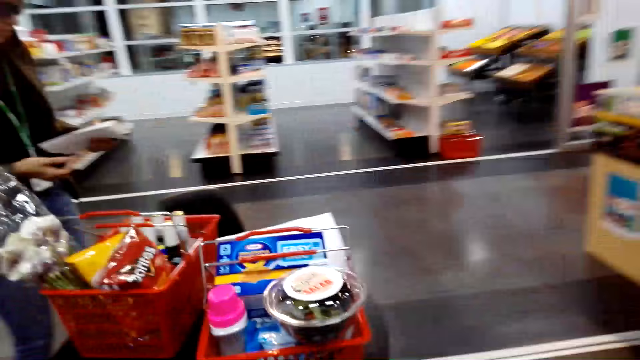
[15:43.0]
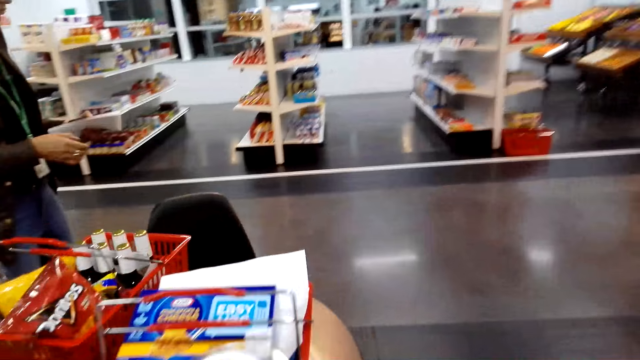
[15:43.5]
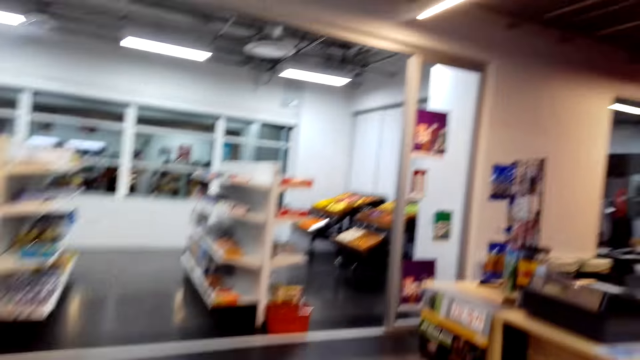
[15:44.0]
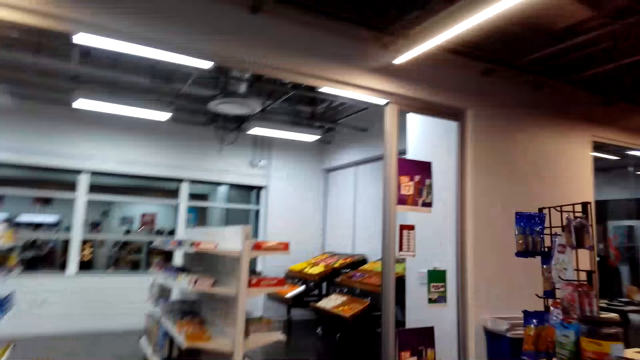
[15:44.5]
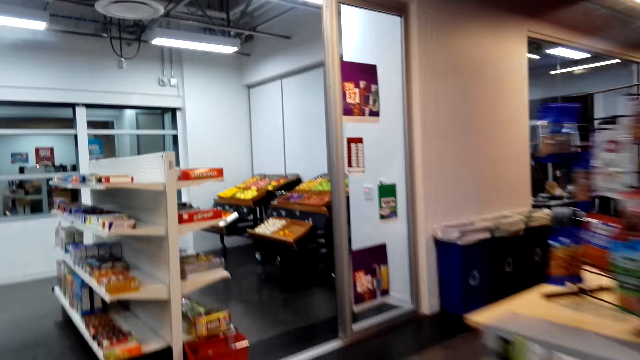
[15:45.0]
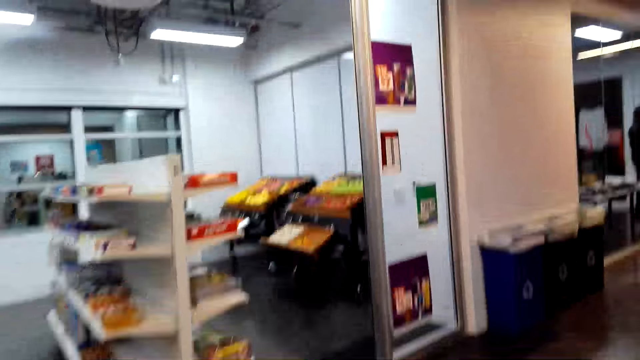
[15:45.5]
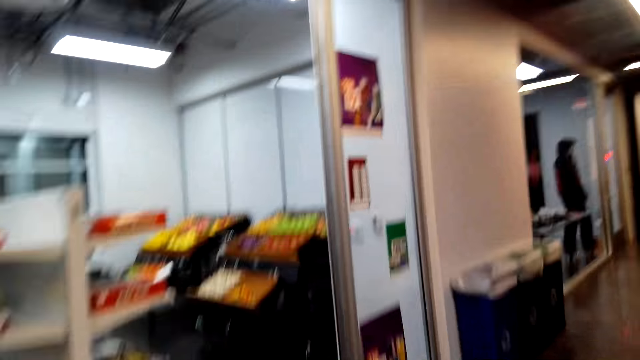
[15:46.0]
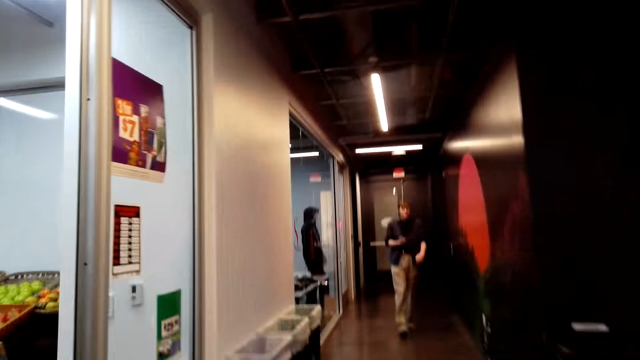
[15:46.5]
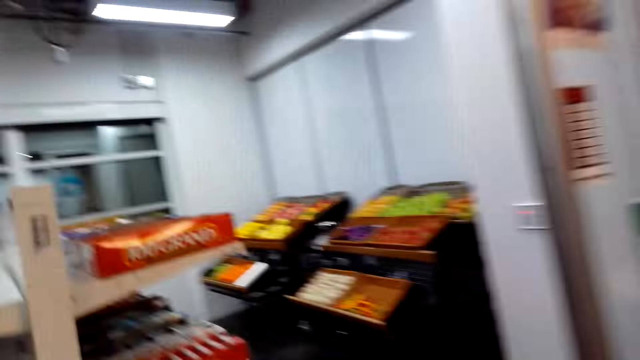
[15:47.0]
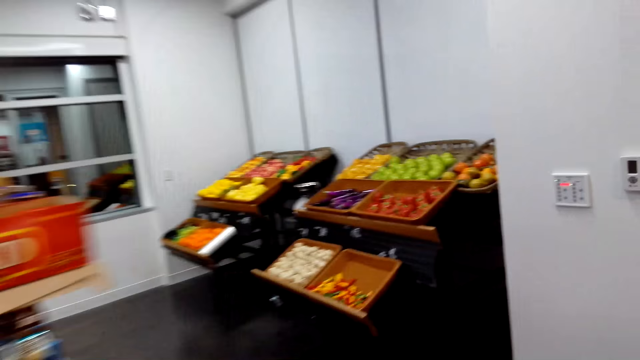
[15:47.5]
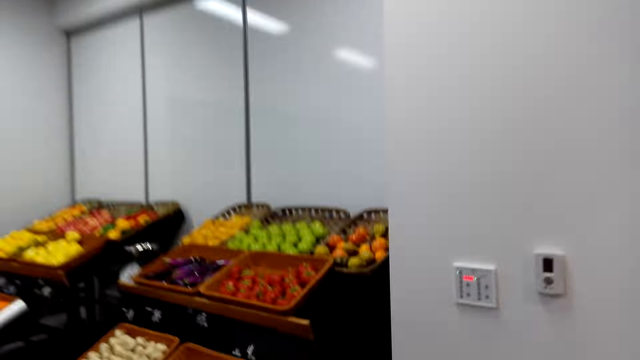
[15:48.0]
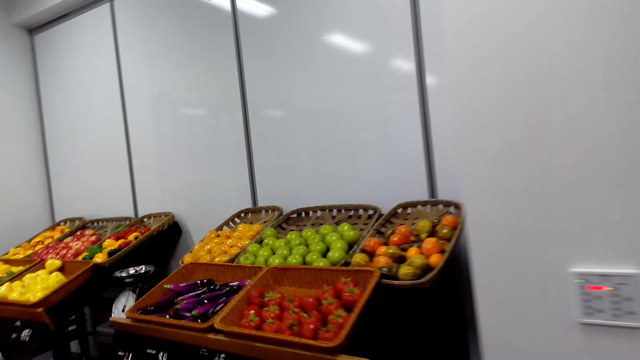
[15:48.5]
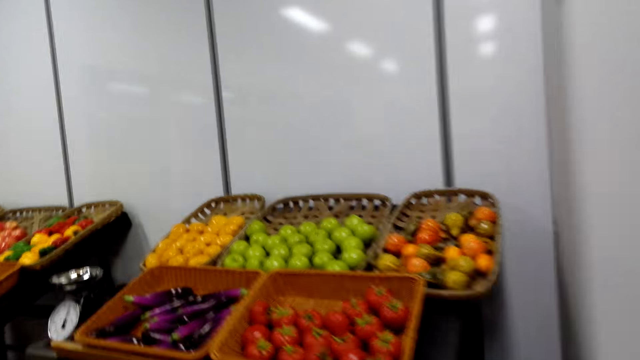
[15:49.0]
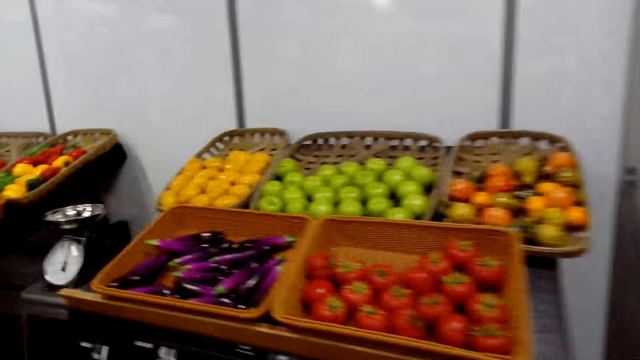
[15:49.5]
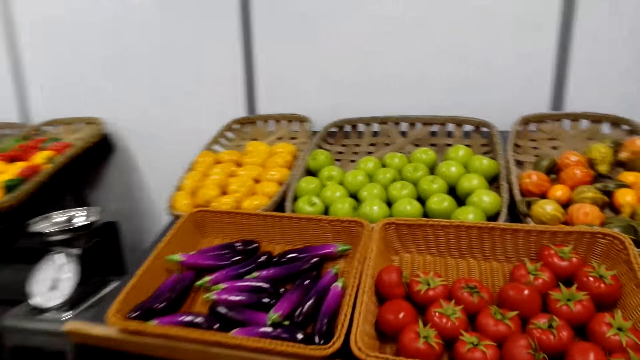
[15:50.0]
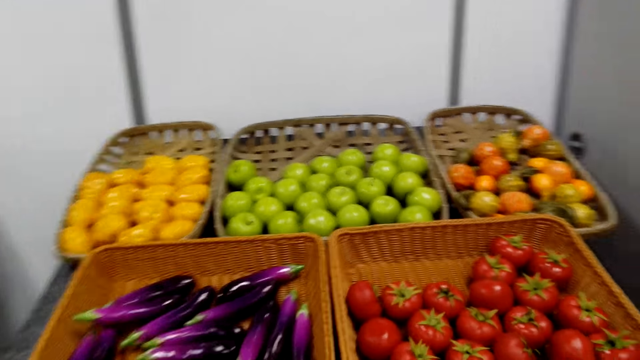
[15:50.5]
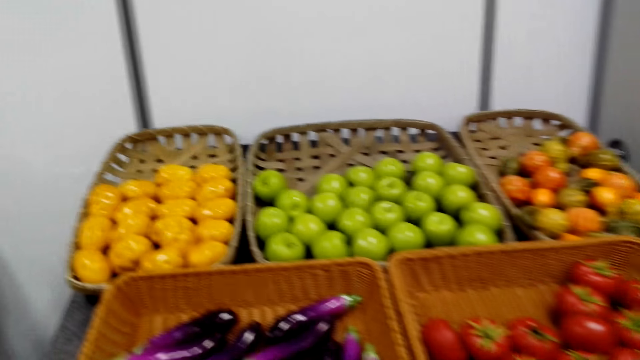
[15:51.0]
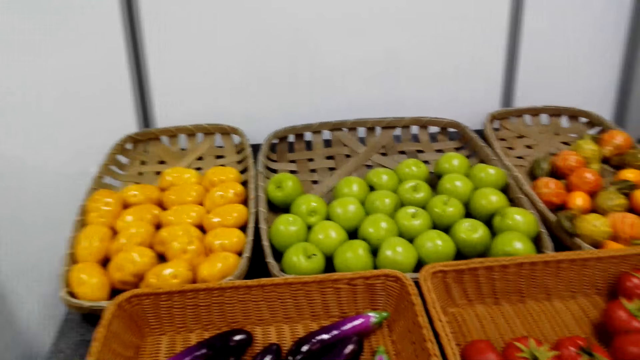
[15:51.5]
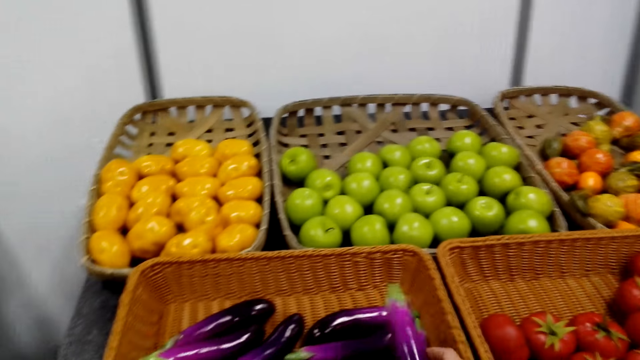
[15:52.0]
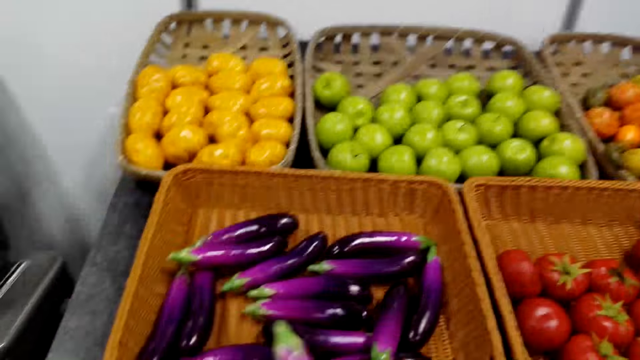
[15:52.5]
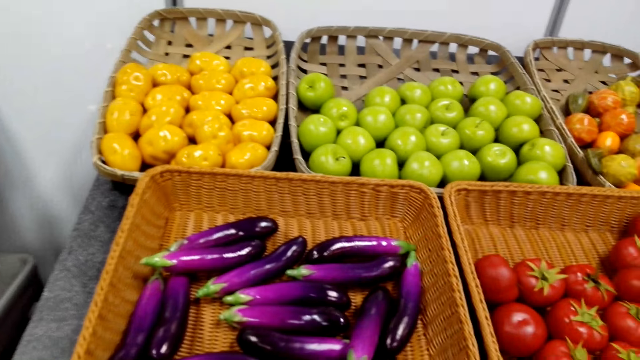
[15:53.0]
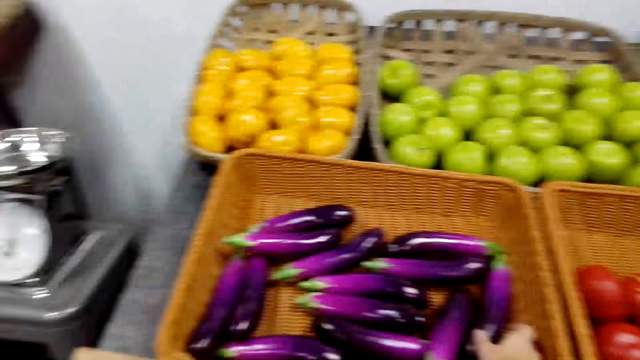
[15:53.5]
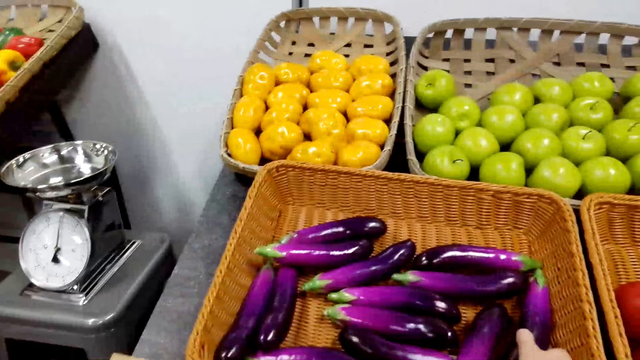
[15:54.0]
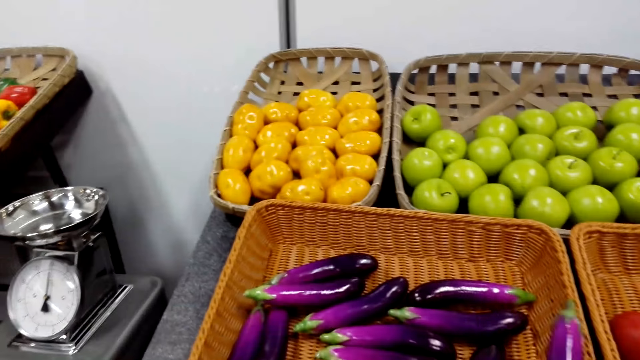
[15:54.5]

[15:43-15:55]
A woman holds a paper. The camera wearer walks around the shop. They look around fruits. They pick cucumbers or an eggplant.

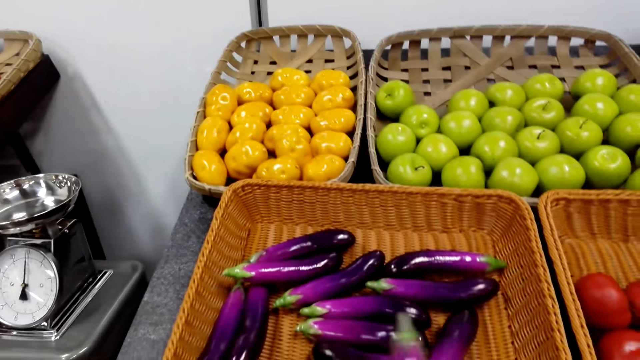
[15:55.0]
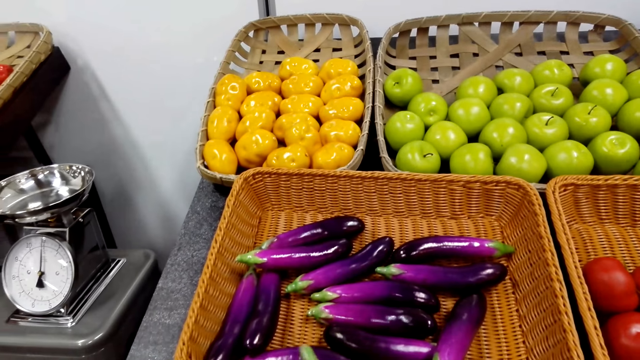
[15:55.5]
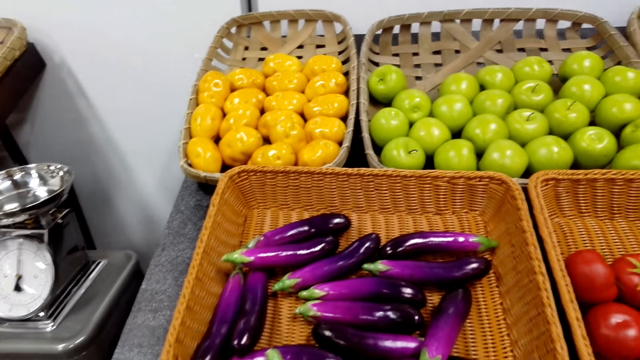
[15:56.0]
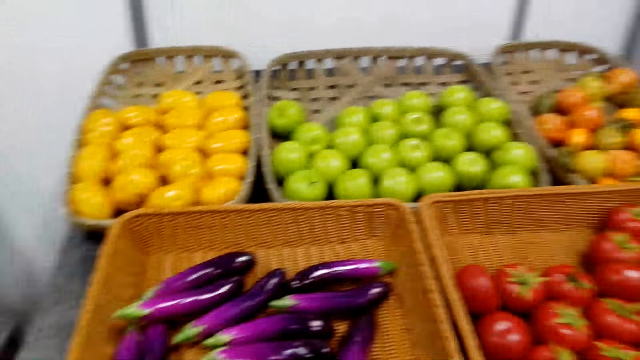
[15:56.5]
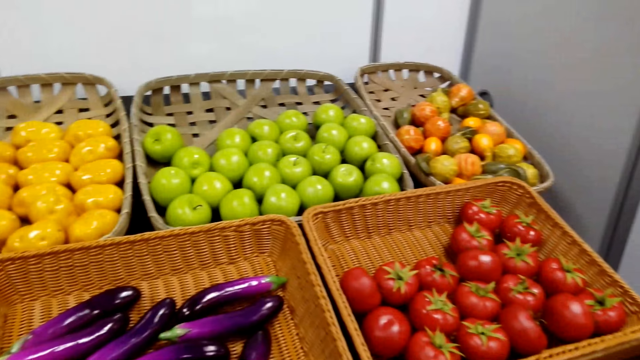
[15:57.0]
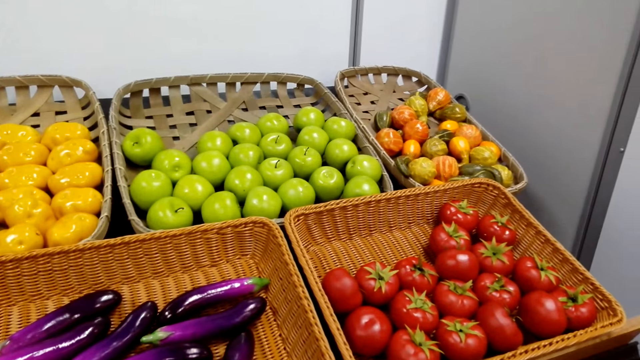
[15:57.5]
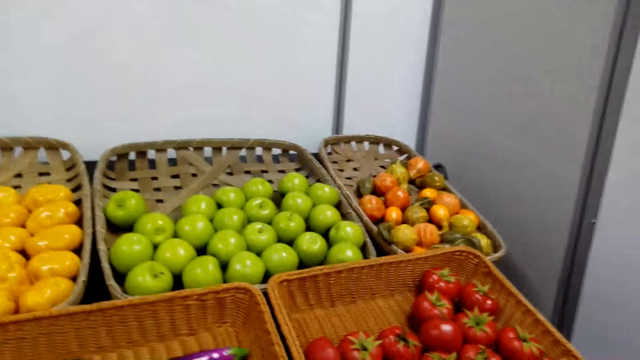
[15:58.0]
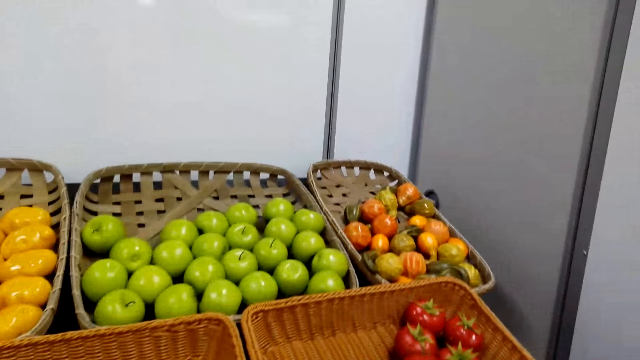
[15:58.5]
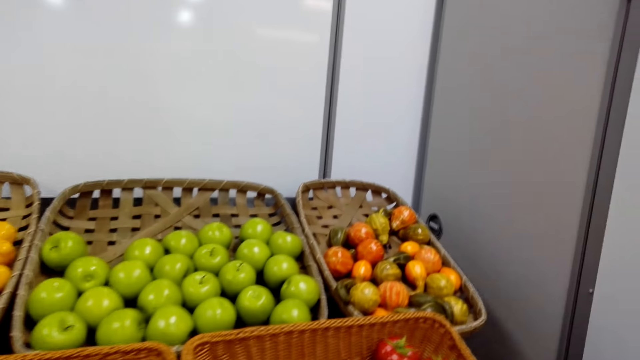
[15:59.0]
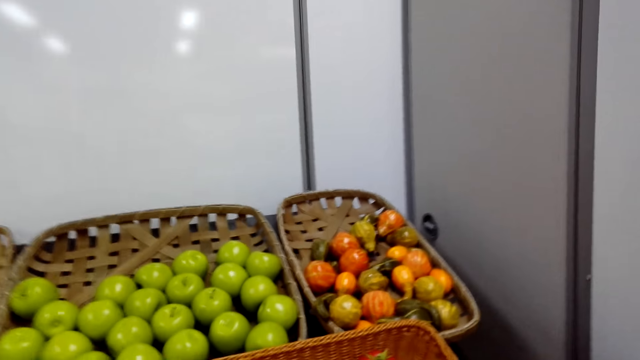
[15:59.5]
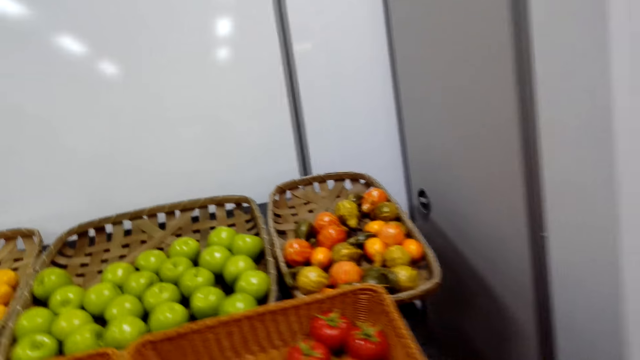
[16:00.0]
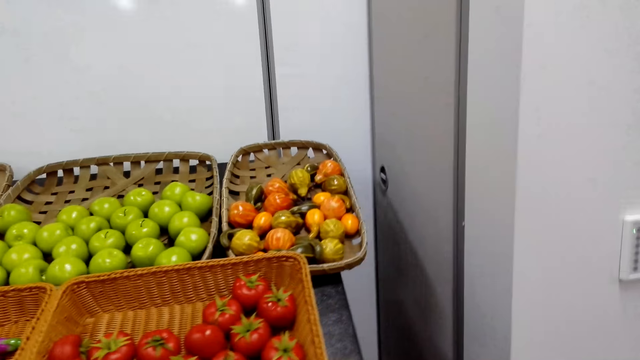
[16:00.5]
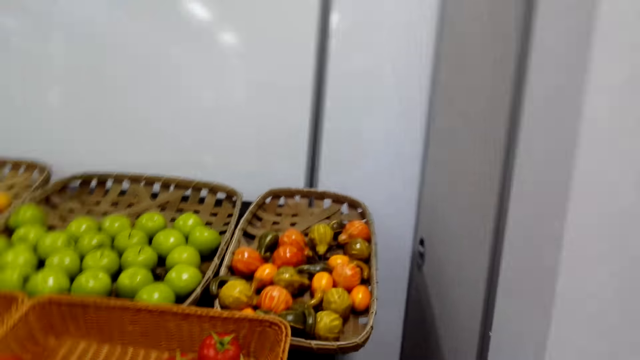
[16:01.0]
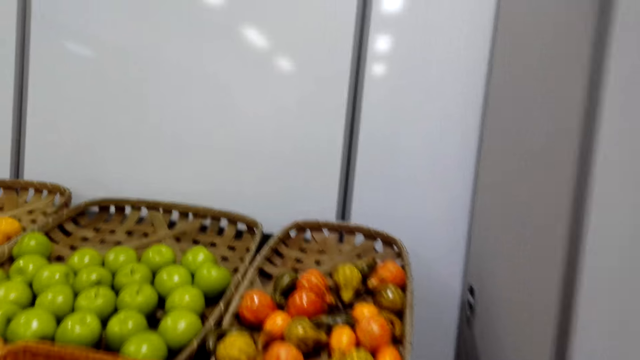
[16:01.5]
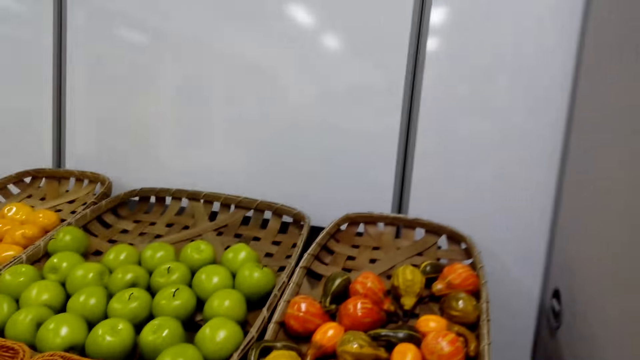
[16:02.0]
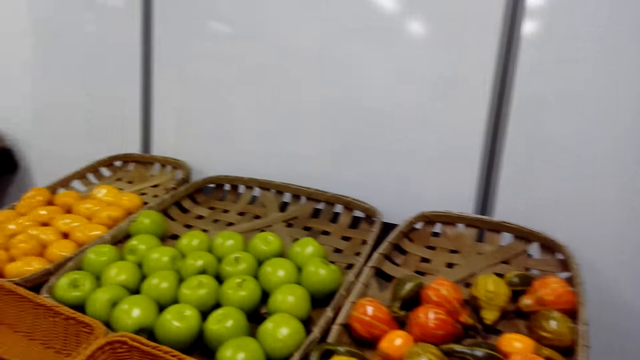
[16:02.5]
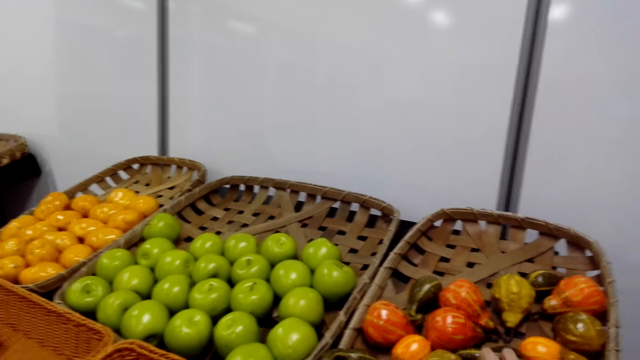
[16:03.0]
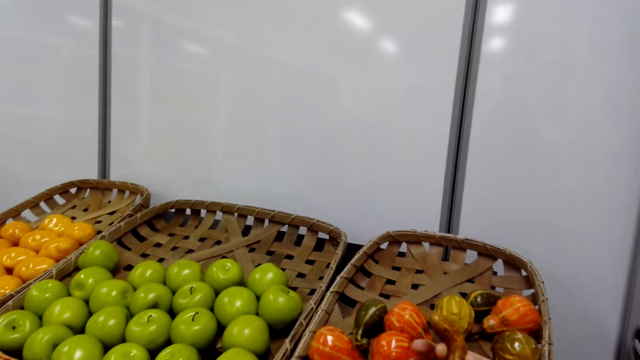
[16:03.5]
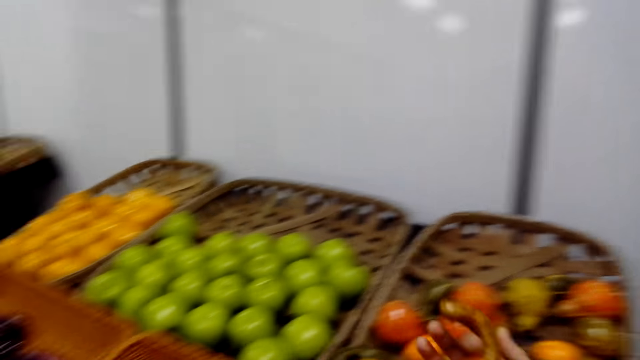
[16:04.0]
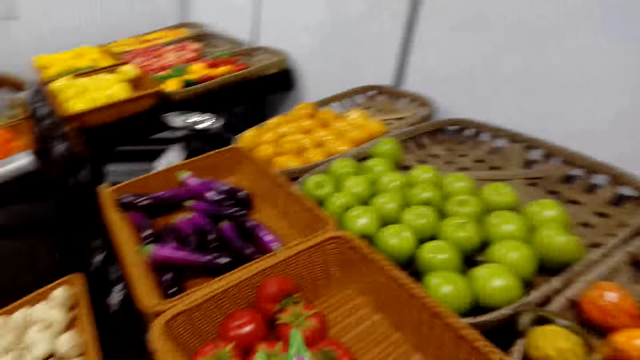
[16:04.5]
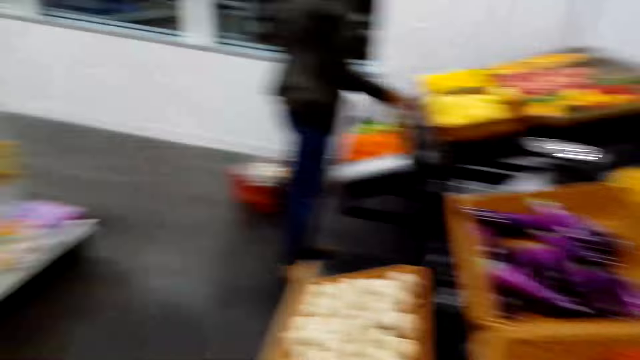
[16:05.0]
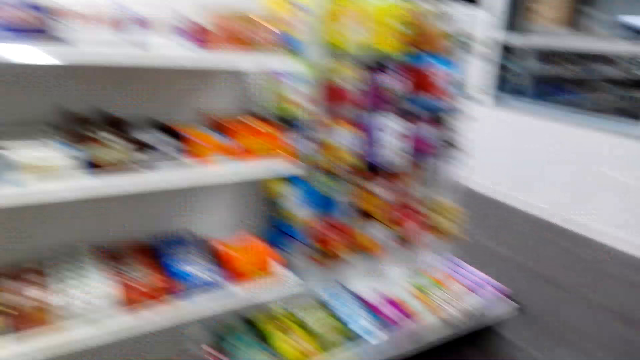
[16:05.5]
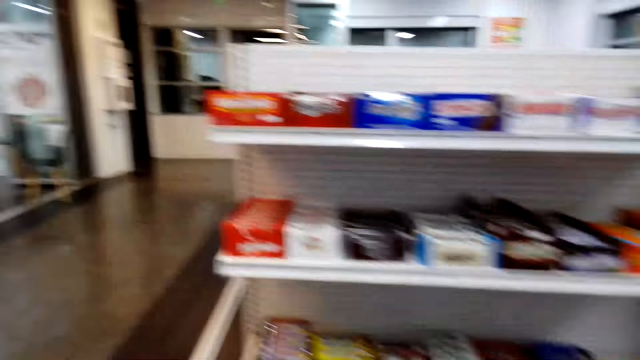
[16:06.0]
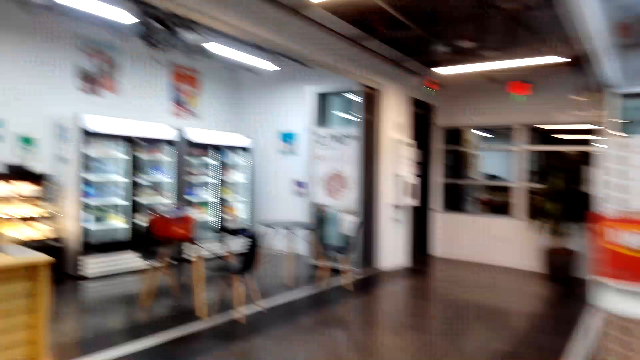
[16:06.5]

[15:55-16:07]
The camera wearer puts the eggplant in a polythene bag. They look around fruits. They pick something. They check something. A woman checks fruits. The camera wearer walks around the shop.
